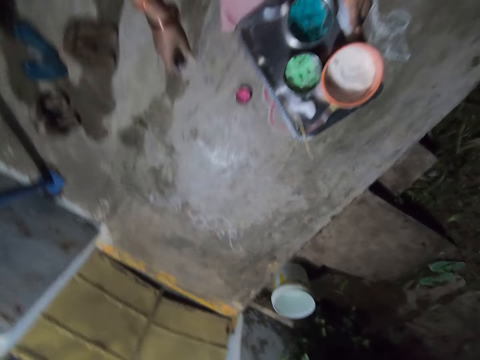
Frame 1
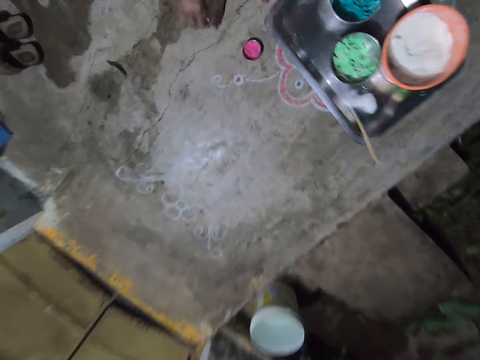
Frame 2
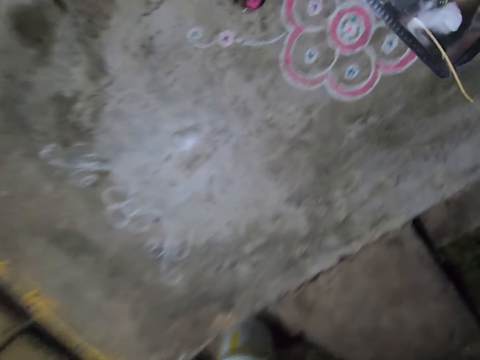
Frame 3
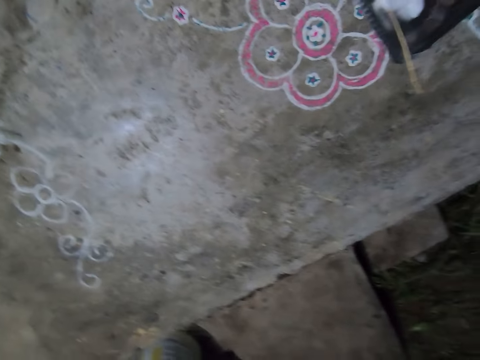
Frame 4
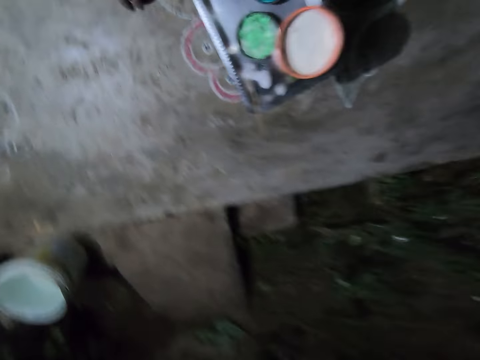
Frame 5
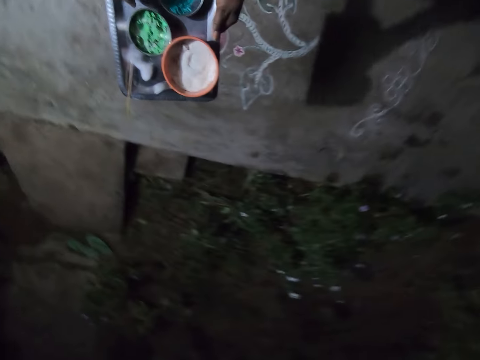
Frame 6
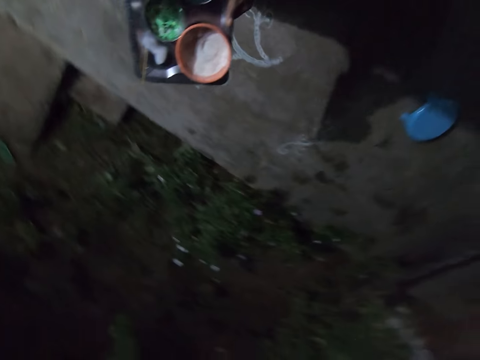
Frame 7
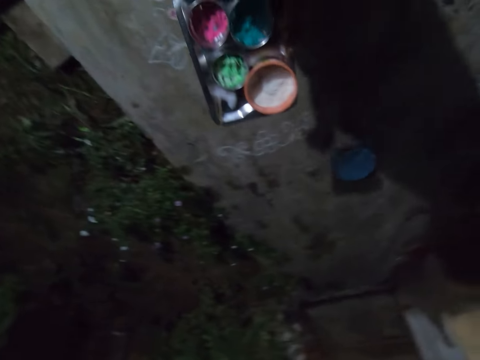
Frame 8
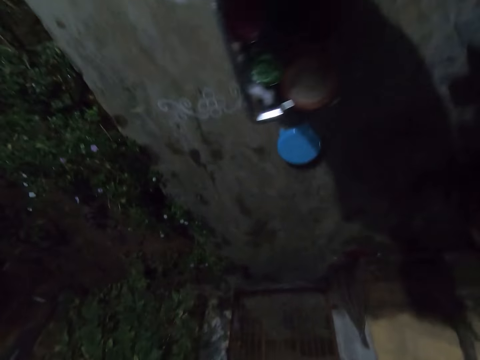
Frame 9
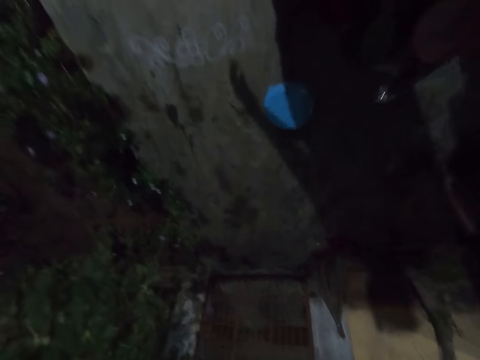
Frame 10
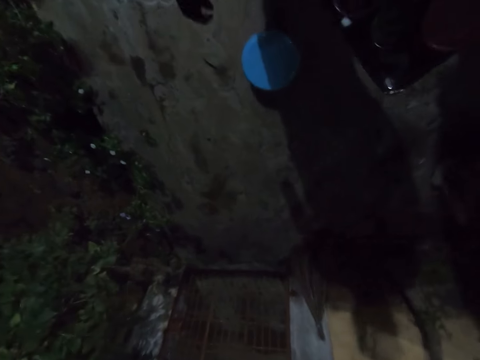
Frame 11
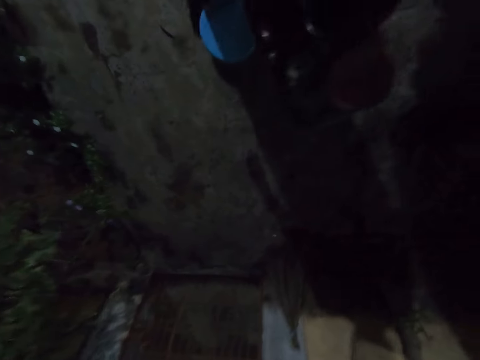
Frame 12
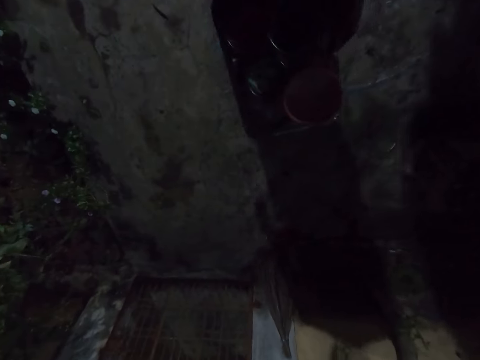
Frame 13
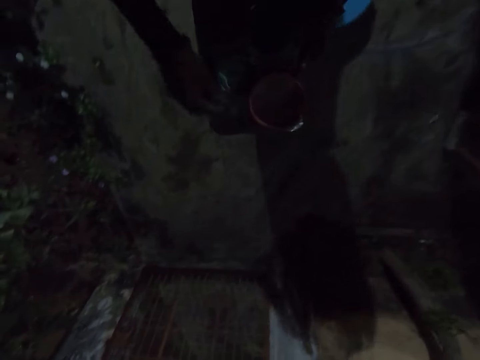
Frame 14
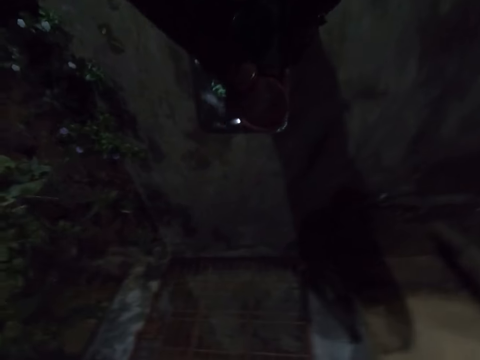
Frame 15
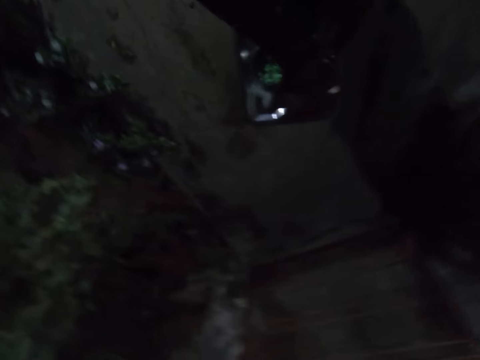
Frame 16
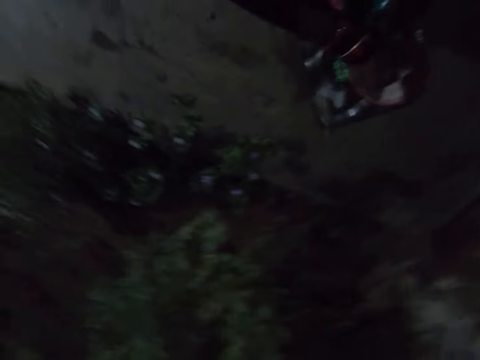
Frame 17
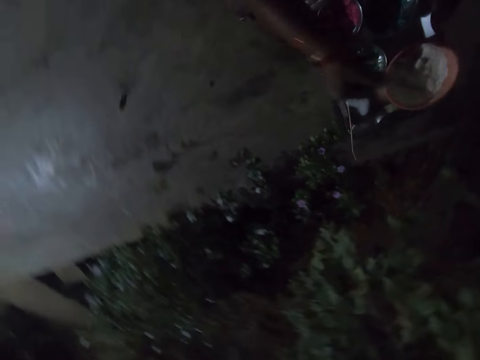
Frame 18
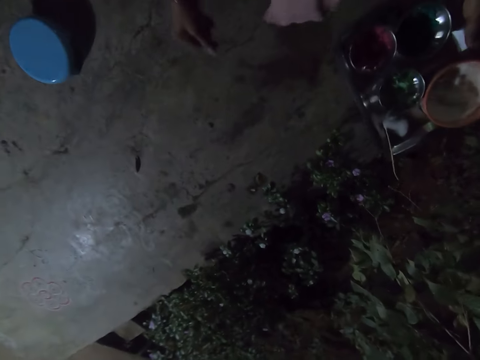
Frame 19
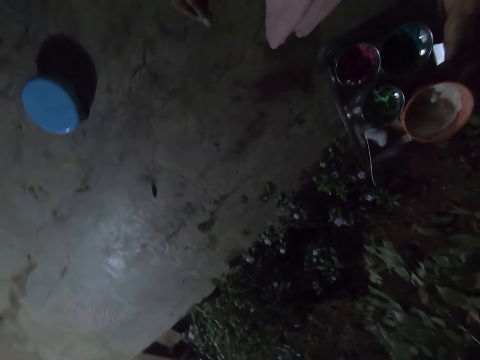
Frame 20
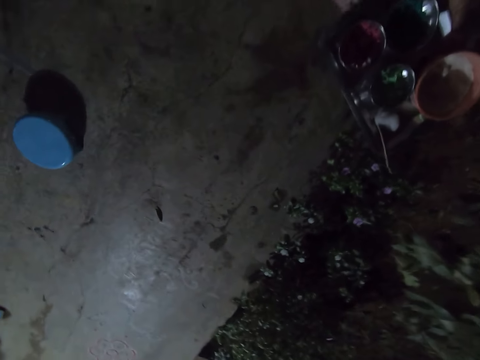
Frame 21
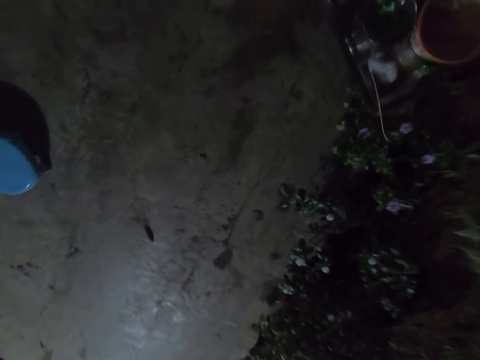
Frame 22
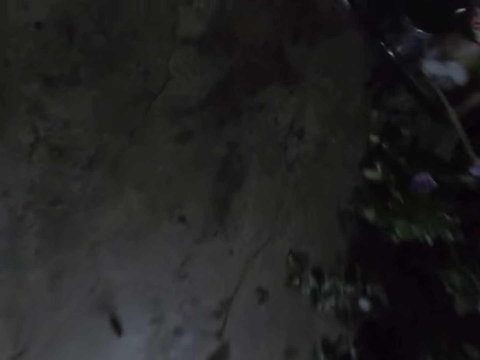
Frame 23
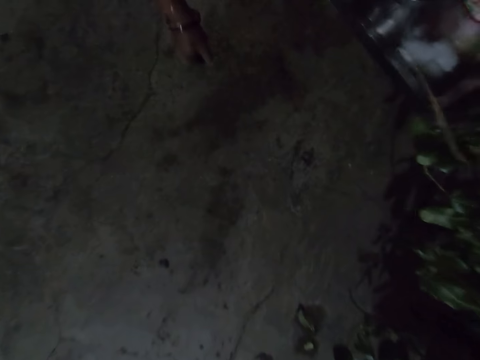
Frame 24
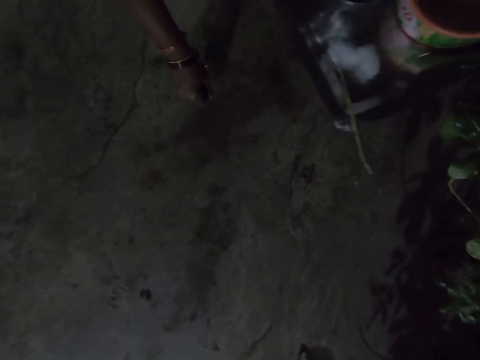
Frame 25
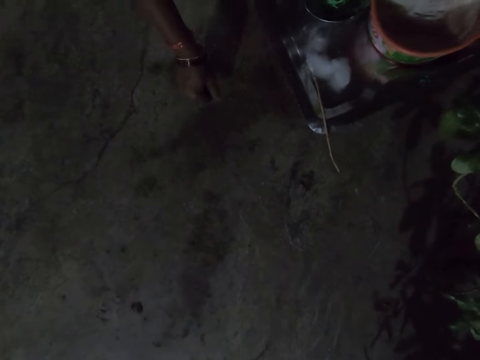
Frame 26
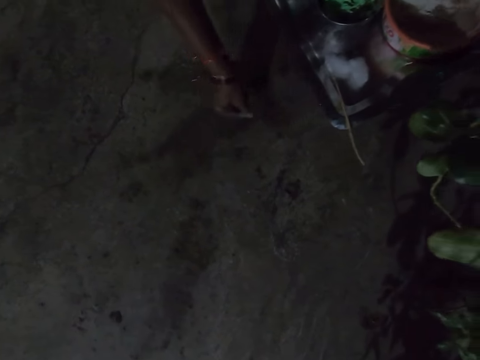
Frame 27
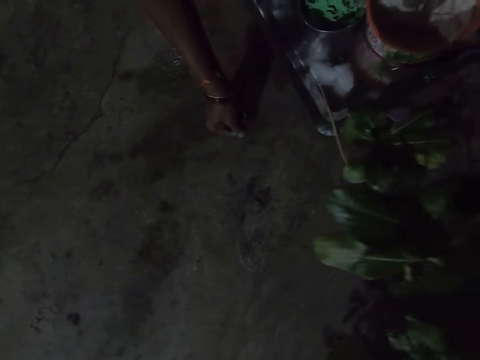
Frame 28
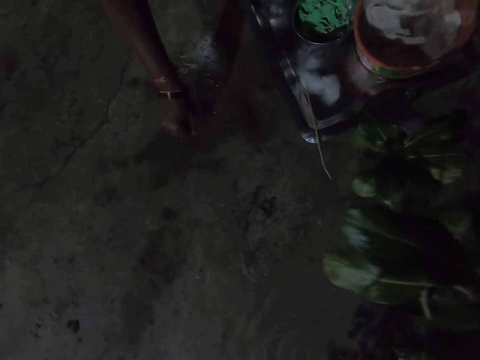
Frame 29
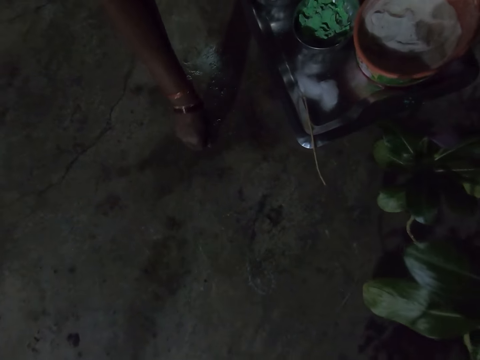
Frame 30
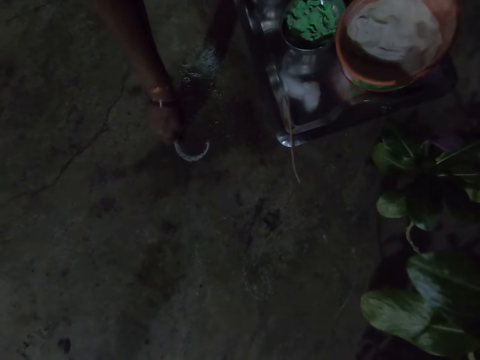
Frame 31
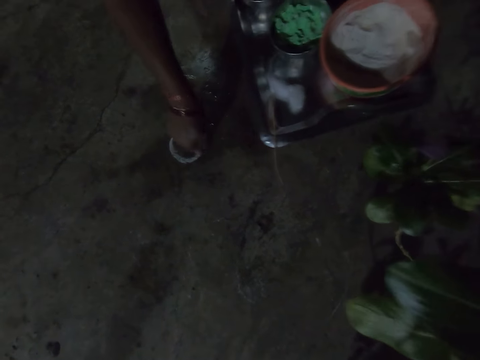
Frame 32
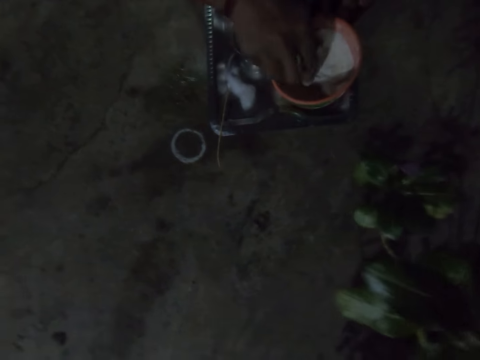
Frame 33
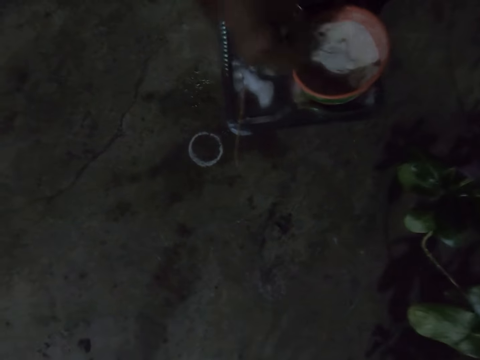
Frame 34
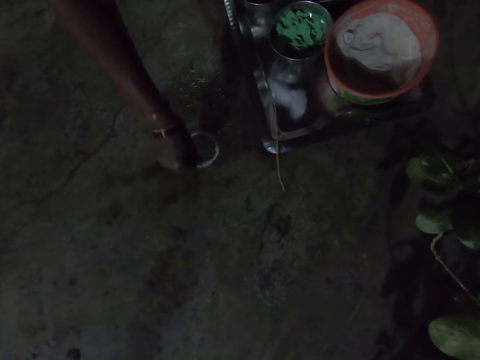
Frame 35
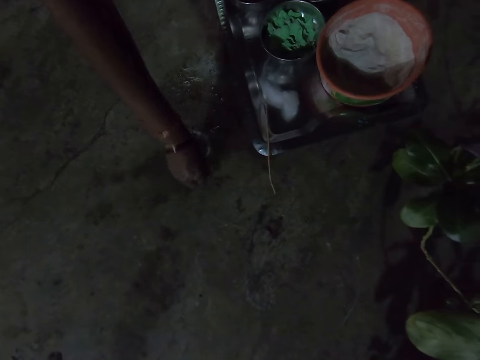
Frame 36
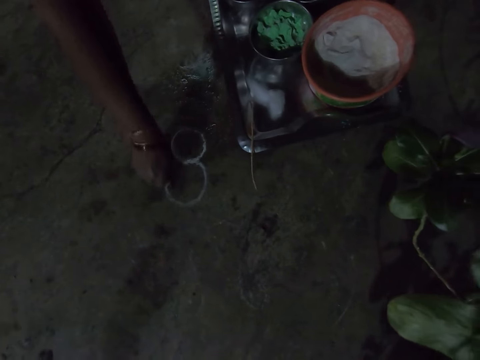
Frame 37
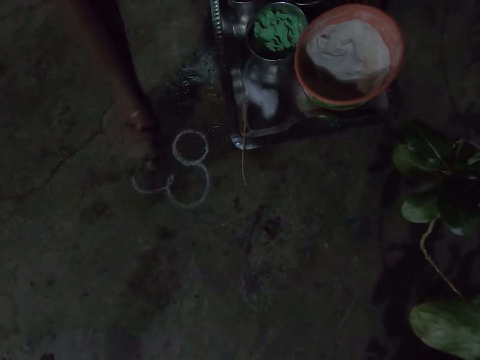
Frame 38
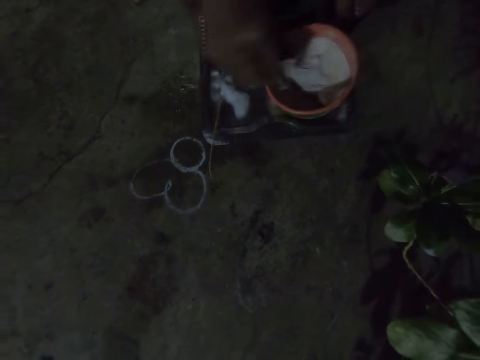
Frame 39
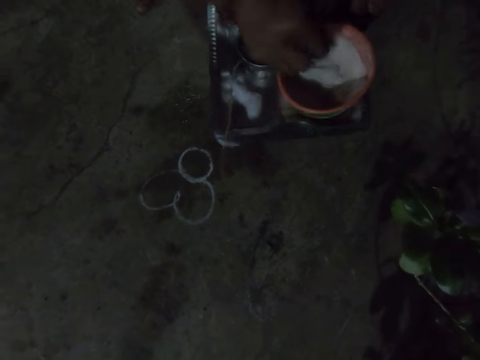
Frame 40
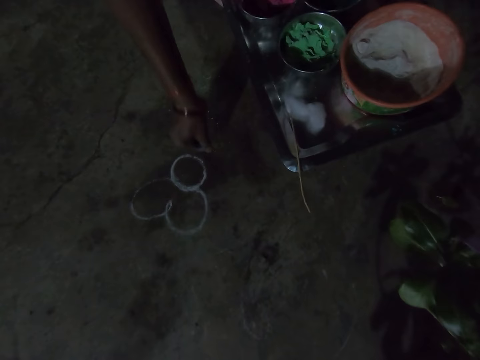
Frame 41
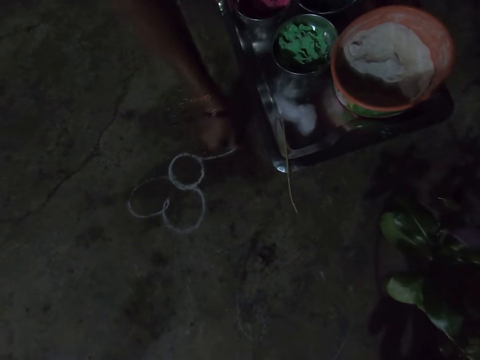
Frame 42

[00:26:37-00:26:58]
The camera wearer carries the tray. She picks the bowl from the floor and drops the bowl on the tray. She walks on the floor and pushes the foot stool on the floor with her foot. She picks the chalk powder from the bowl and draws a flower on the floor with the chalk powder.

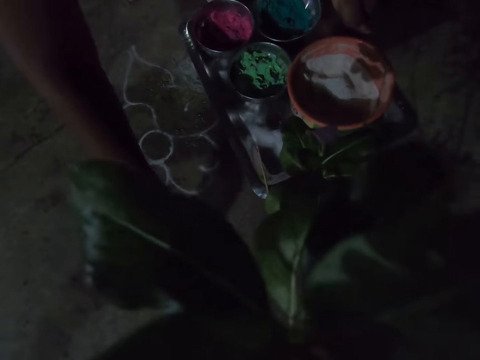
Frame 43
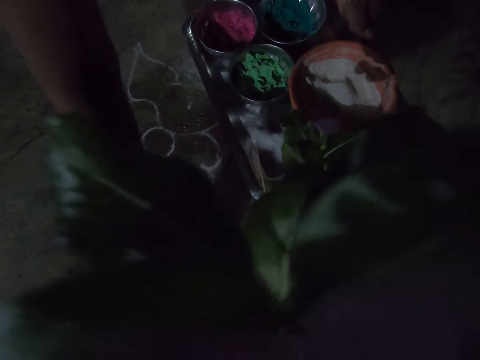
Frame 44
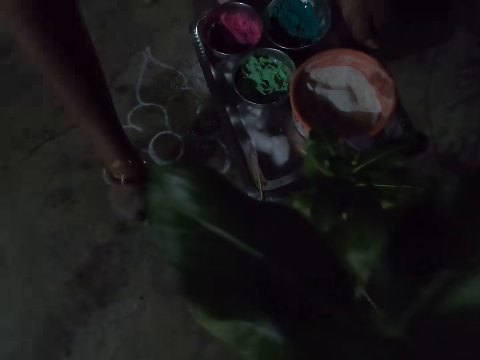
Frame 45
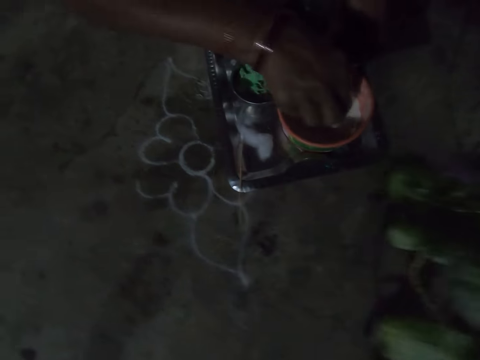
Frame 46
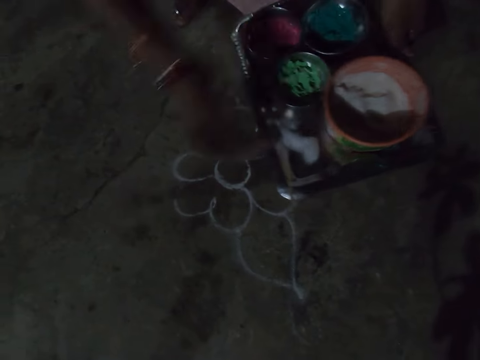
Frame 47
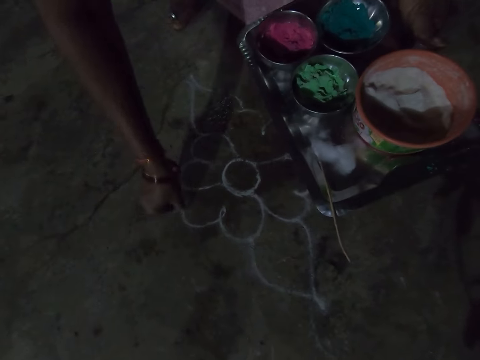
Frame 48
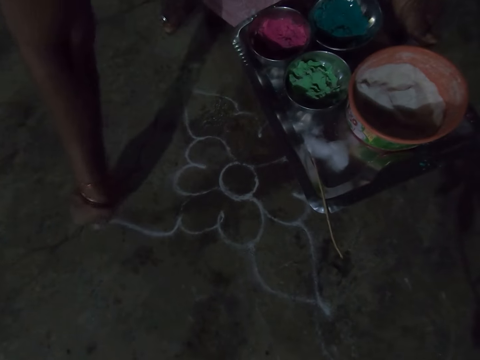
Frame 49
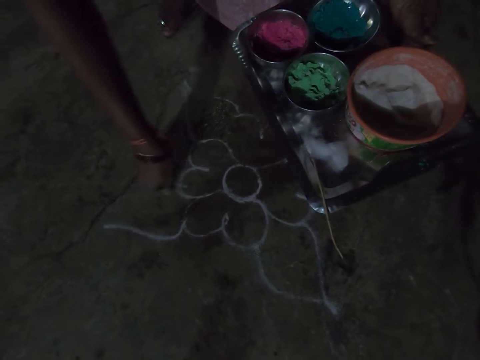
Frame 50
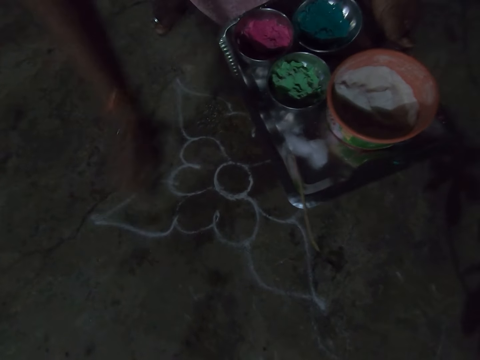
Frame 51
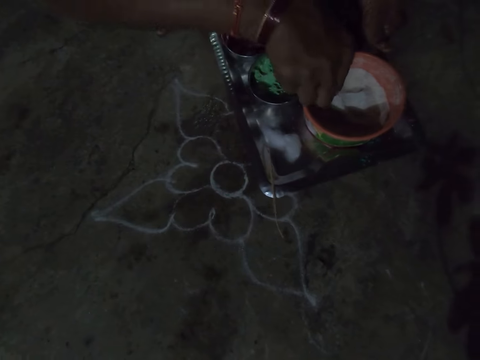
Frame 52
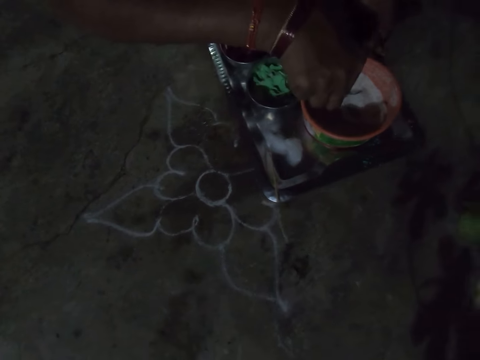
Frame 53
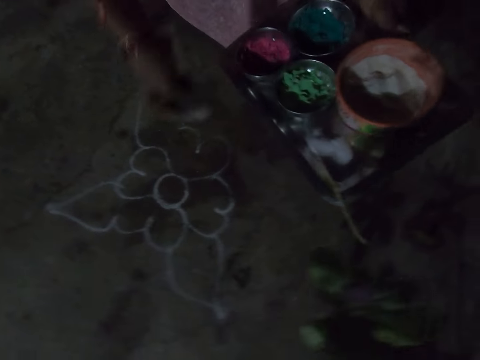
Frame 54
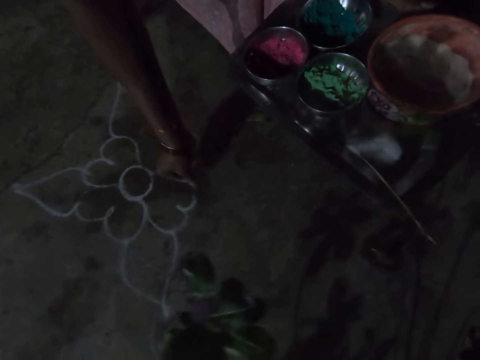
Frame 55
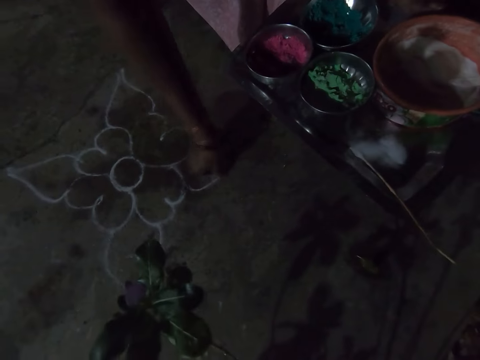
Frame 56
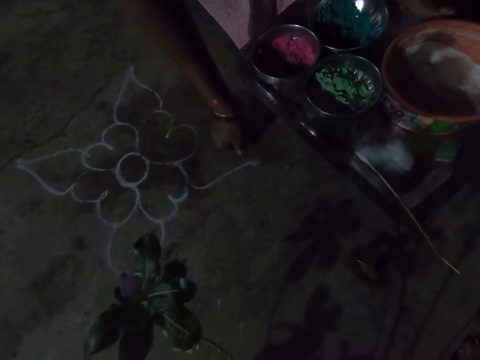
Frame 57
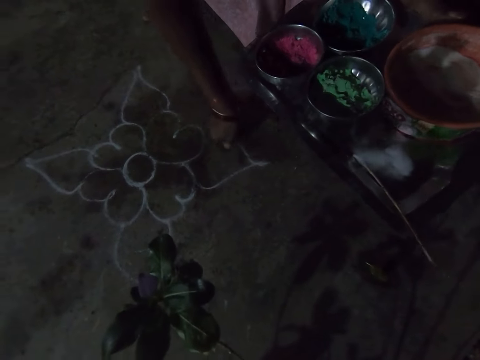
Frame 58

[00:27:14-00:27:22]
The camera wearer scoops the whitewash paint in the bowl in the tray and draws the flower on the floor. They scoop the whitewash paint in the bowl in the tray again. They move the tray and draw the flower on the floor.
